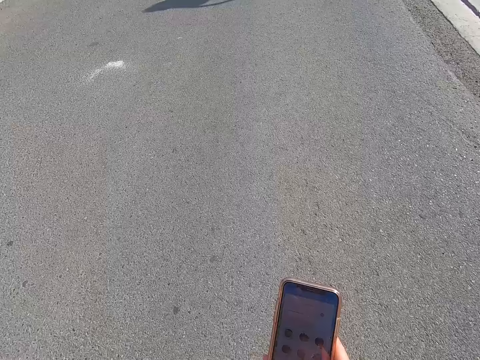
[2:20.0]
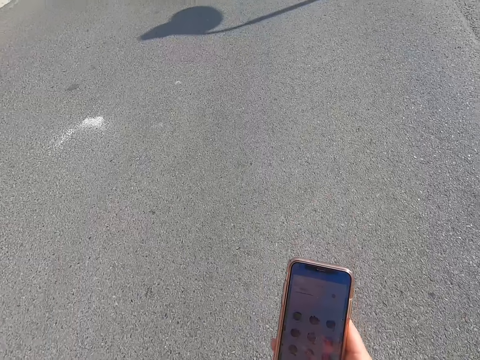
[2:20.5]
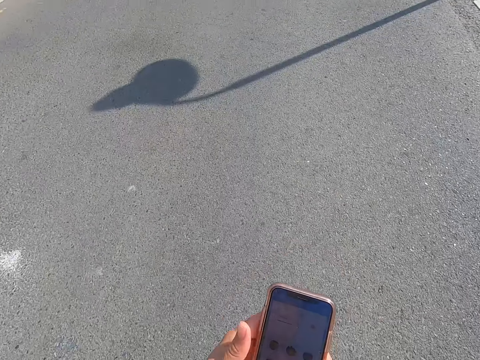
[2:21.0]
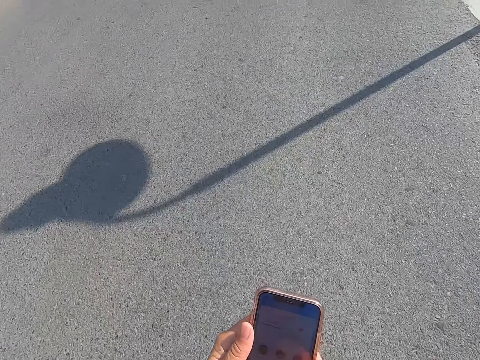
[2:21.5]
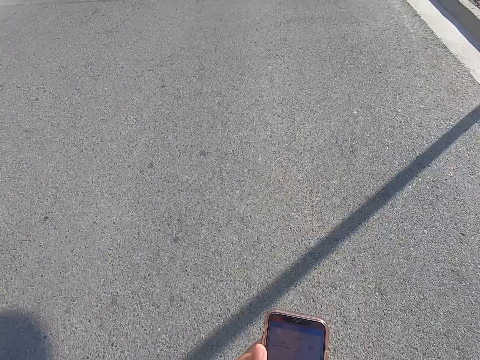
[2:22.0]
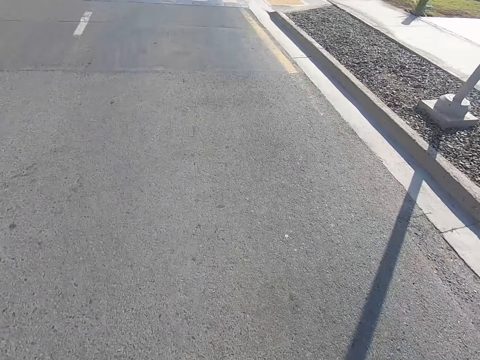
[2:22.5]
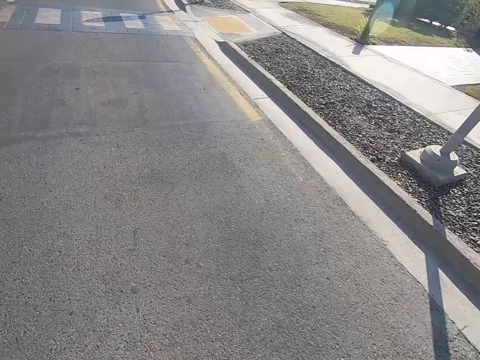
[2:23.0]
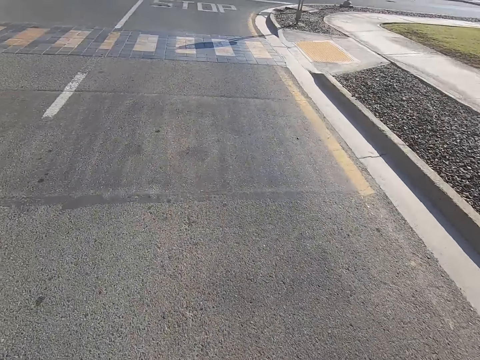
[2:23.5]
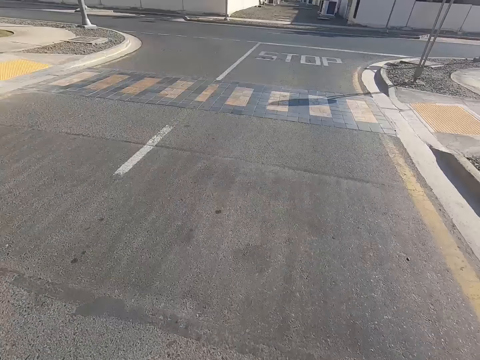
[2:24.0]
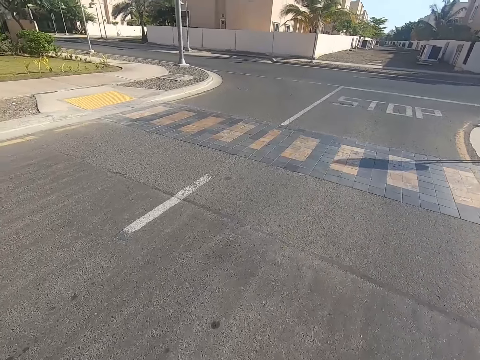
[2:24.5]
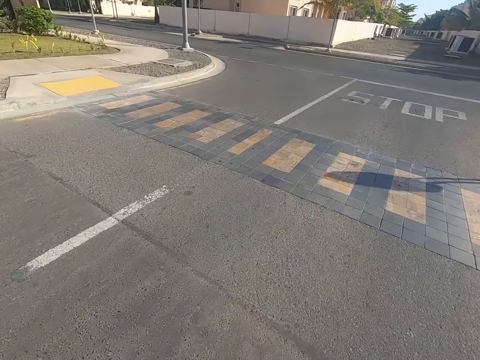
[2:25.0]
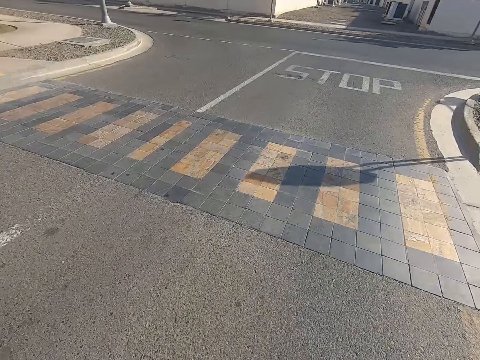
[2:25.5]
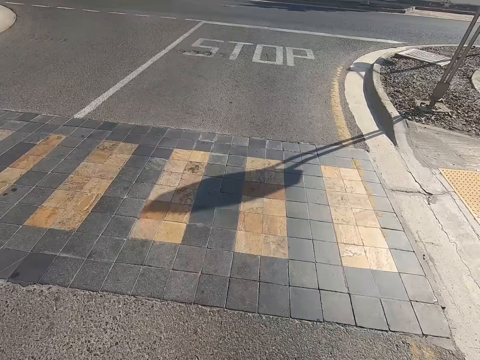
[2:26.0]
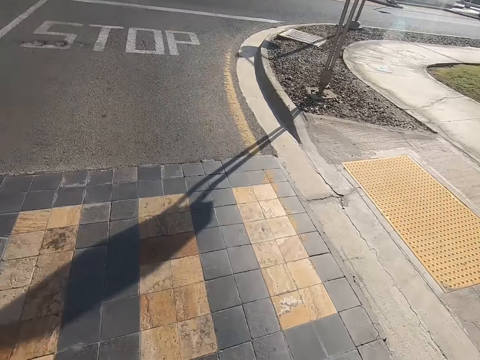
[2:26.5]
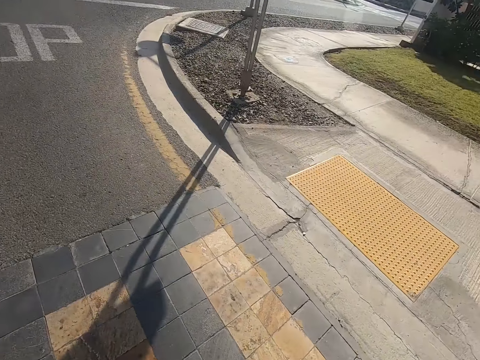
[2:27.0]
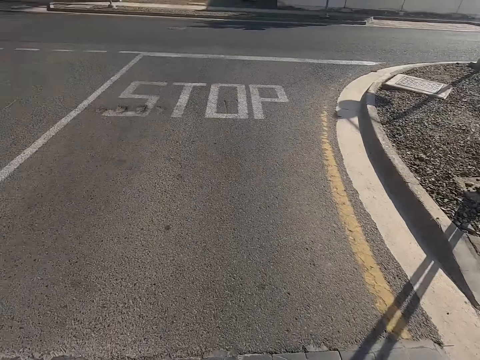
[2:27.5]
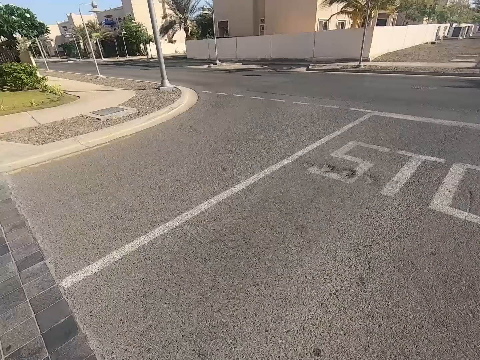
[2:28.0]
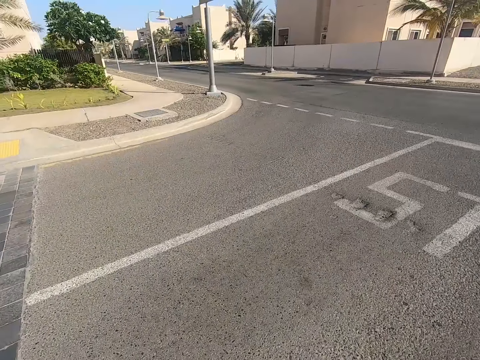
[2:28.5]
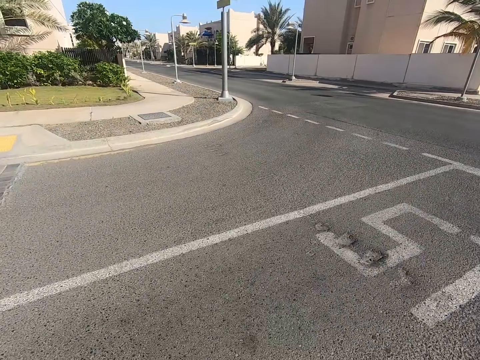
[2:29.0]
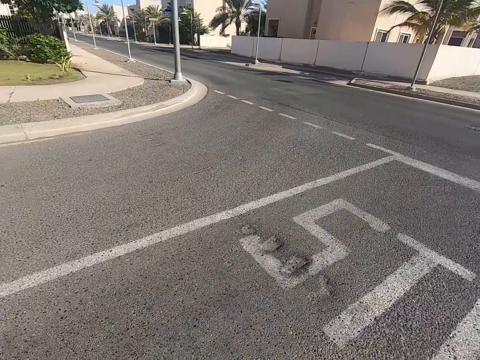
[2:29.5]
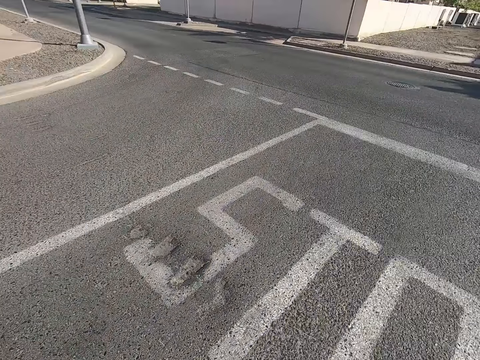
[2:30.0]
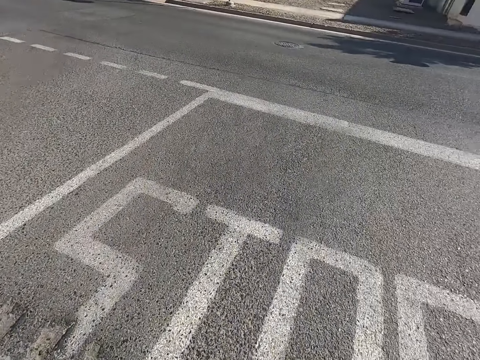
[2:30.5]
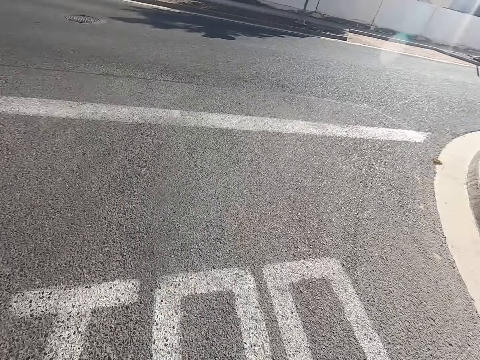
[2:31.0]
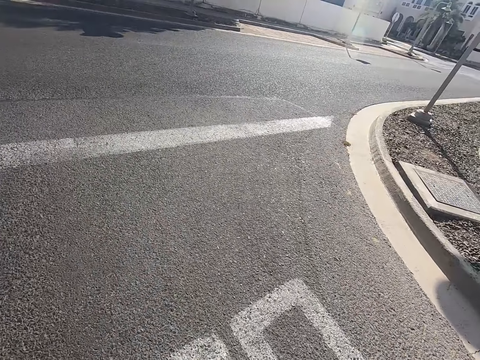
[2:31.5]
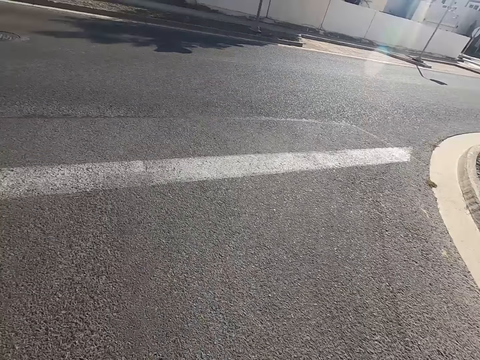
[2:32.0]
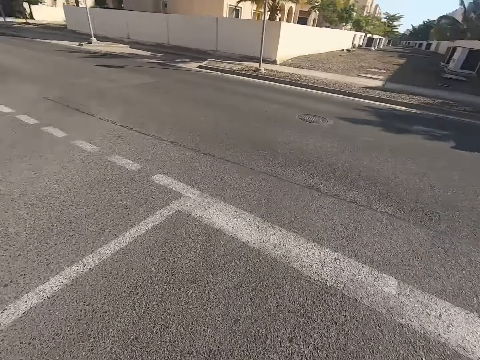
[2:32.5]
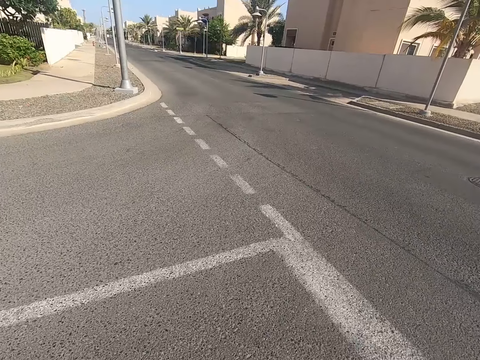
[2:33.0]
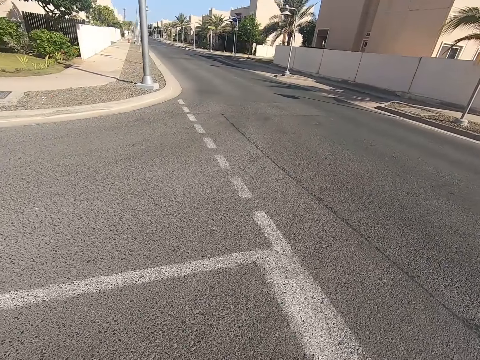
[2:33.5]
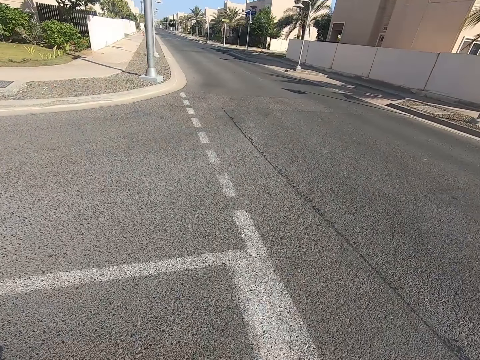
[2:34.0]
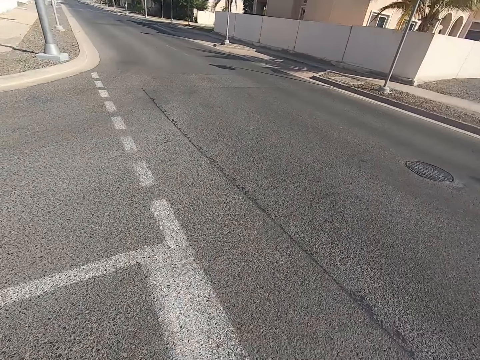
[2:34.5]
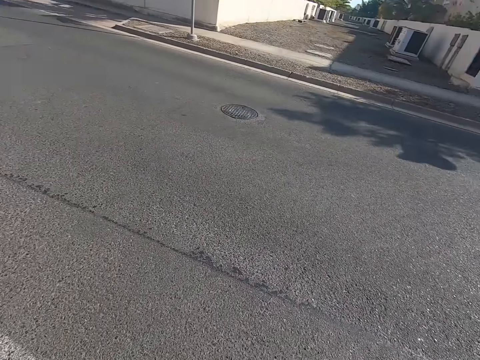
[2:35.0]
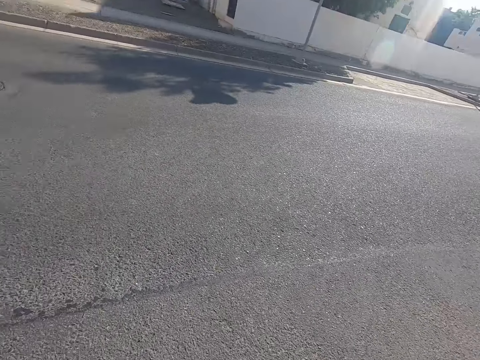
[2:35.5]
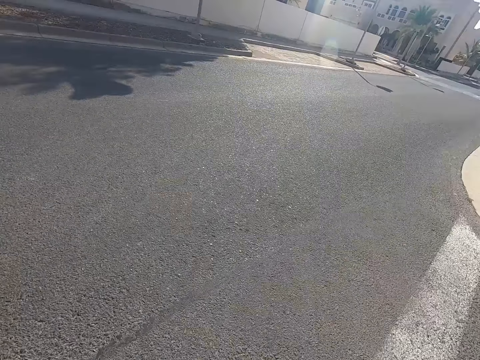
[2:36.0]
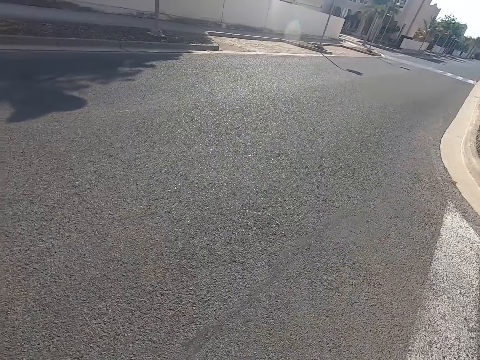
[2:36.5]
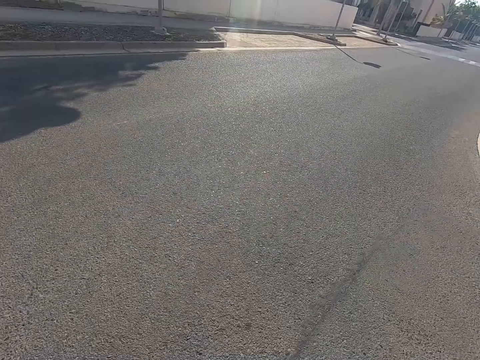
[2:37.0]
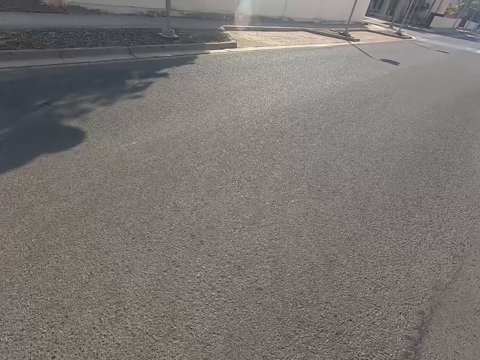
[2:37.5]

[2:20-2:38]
The camera wearer looks at the phone. They scroll the phone. They hold the phone with both hands. They look at the zebra crossing. They look around the road. They skate on the road.

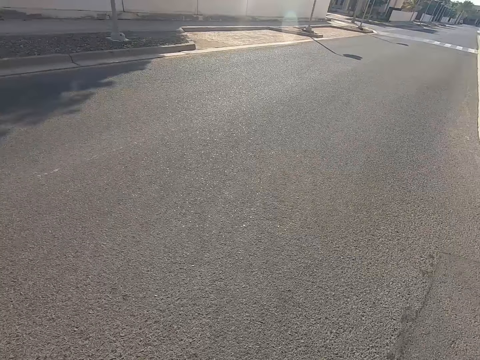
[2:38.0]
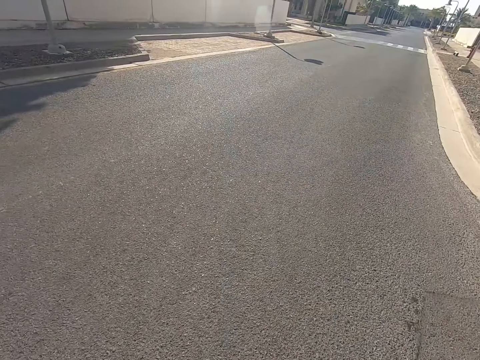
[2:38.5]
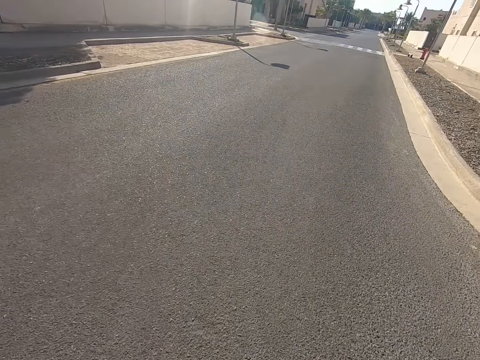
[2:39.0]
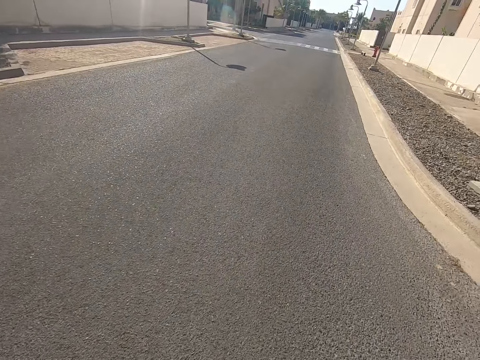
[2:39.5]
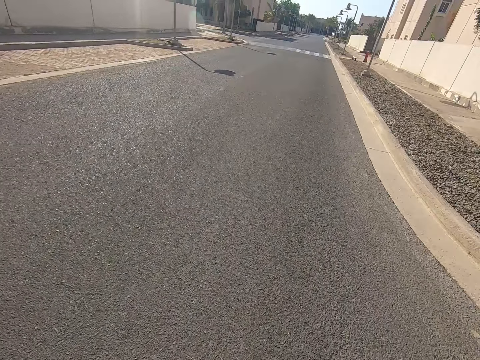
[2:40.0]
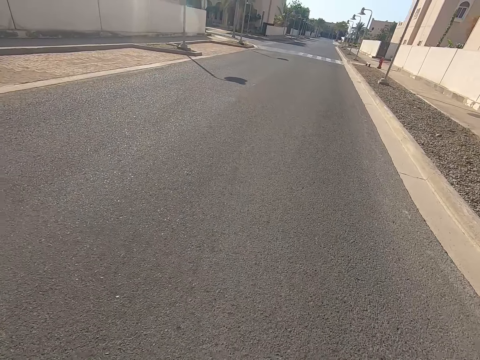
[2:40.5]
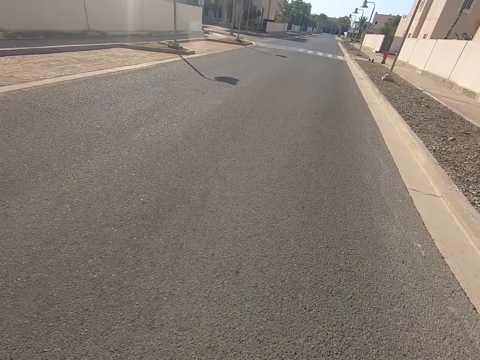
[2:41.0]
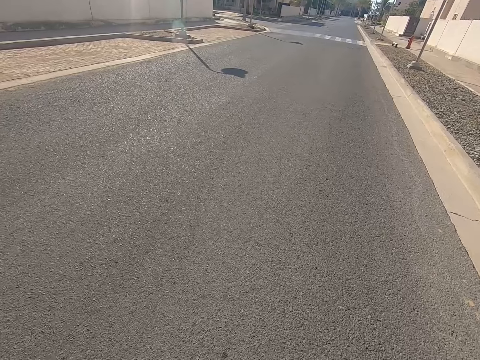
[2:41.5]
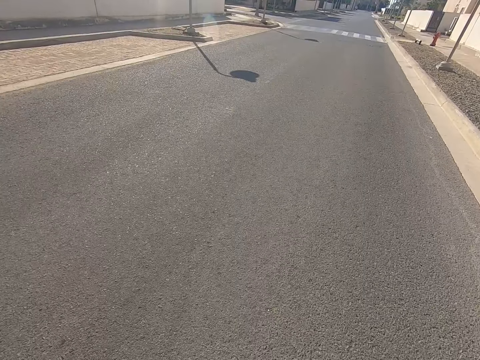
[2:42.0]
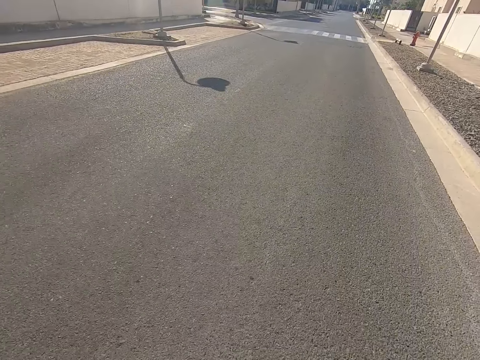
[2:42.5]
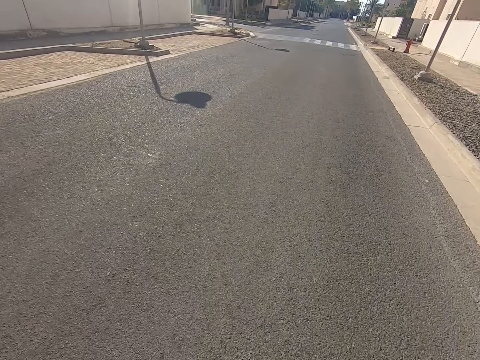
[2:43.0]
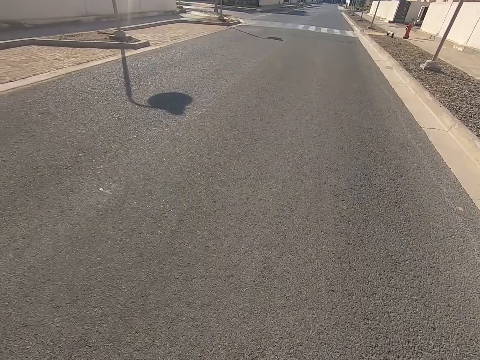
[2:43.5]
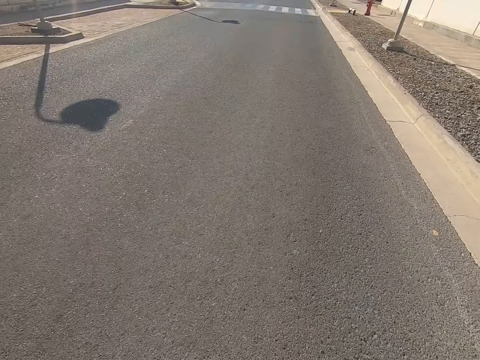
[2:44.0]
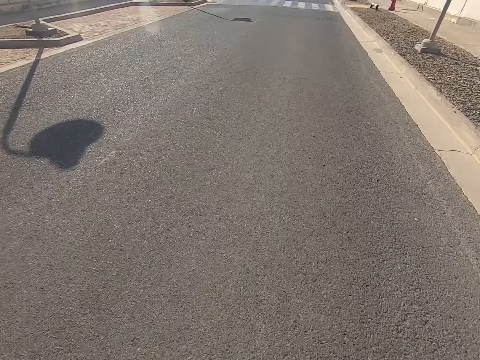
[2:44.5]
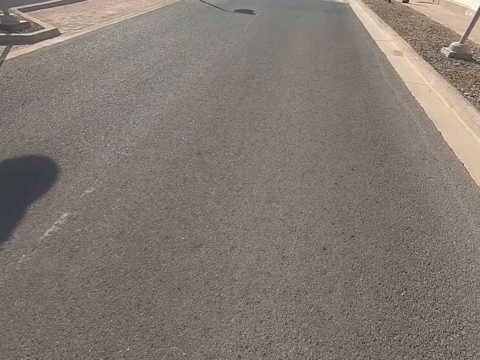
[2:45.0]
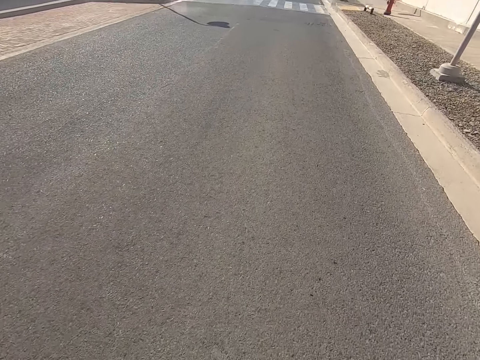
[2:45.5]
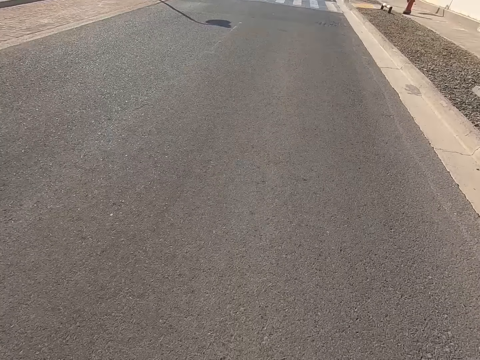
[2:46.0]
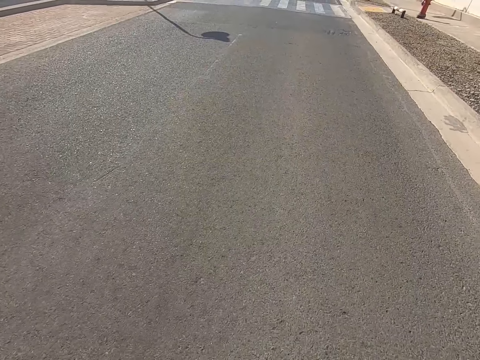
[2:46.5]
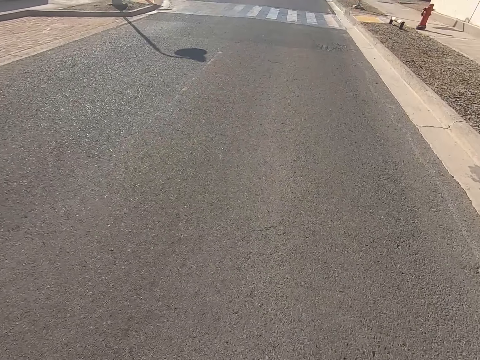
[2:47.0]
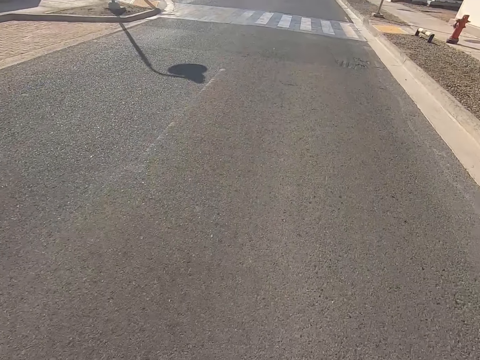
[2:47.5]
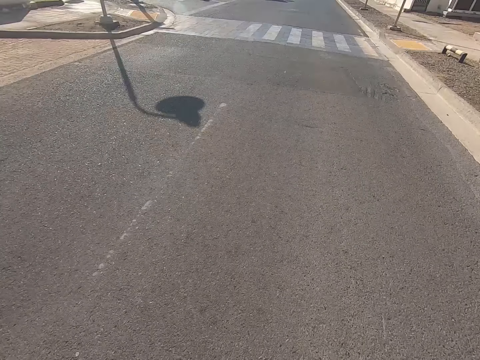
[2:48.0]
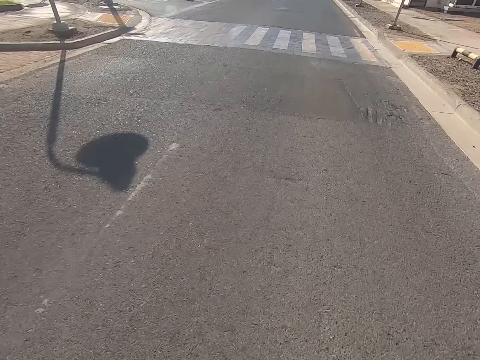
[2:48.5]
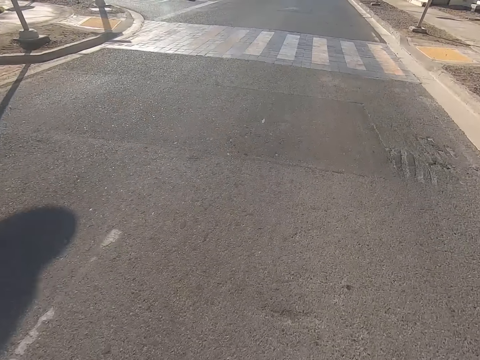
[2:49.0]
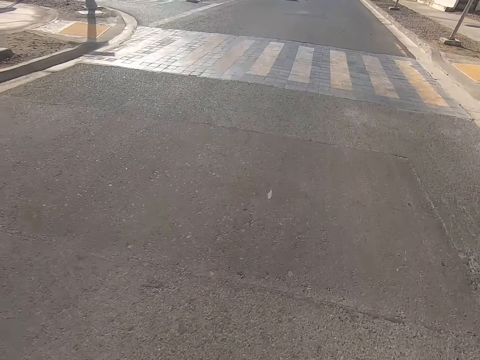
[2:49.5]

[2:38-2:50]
The camera wearer skates on the road.
